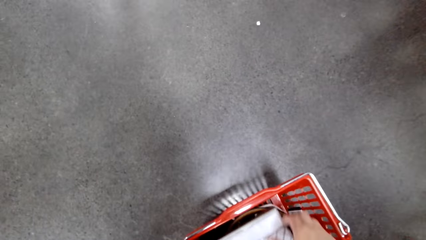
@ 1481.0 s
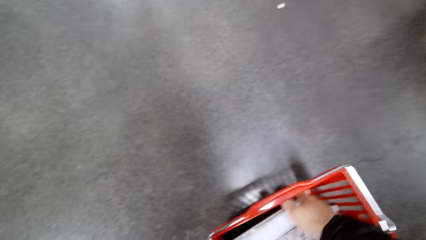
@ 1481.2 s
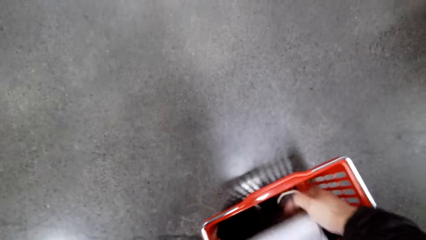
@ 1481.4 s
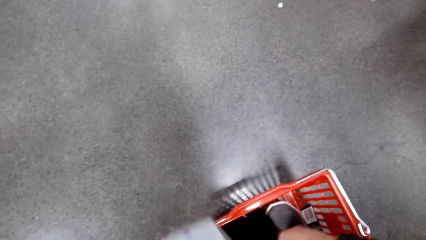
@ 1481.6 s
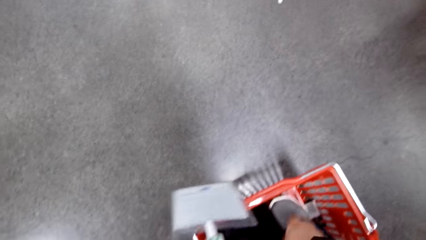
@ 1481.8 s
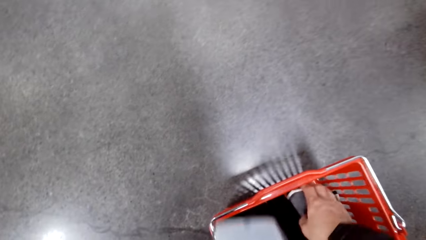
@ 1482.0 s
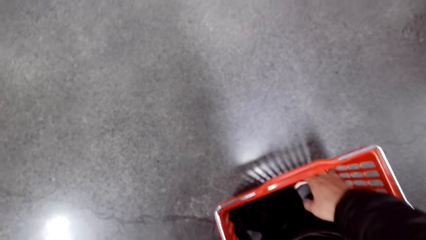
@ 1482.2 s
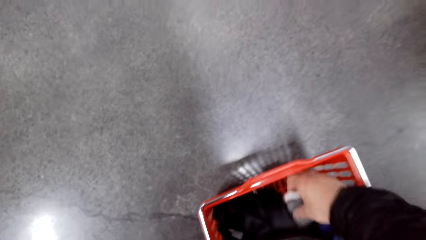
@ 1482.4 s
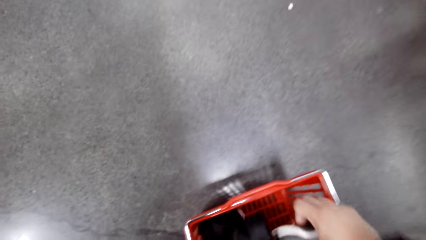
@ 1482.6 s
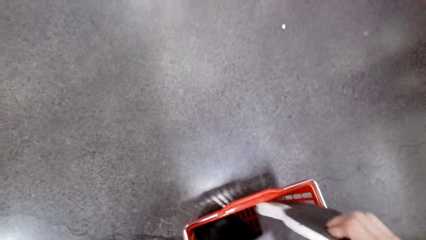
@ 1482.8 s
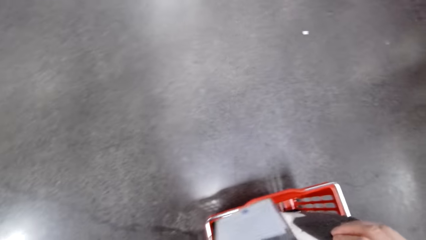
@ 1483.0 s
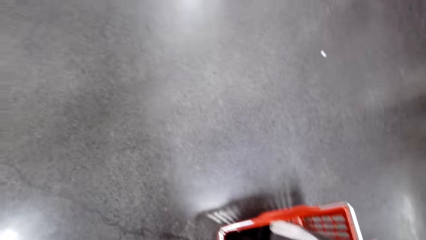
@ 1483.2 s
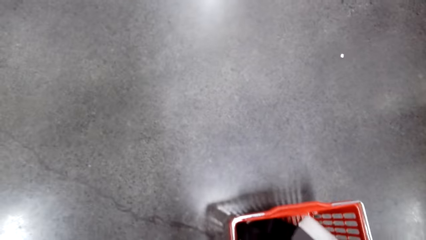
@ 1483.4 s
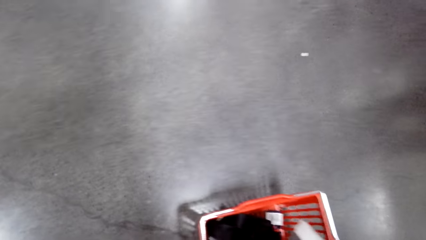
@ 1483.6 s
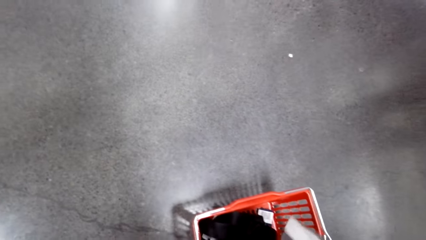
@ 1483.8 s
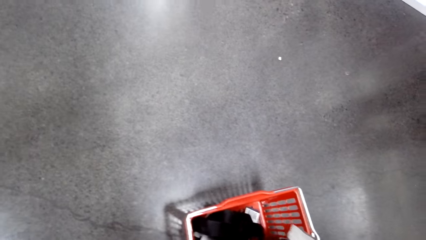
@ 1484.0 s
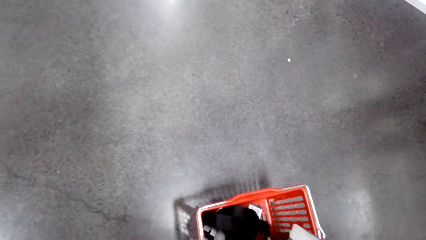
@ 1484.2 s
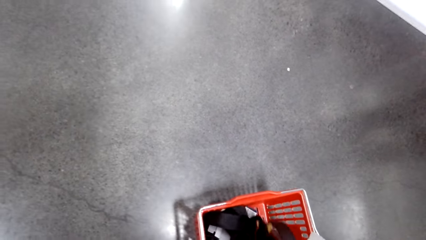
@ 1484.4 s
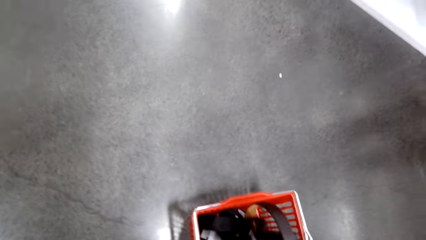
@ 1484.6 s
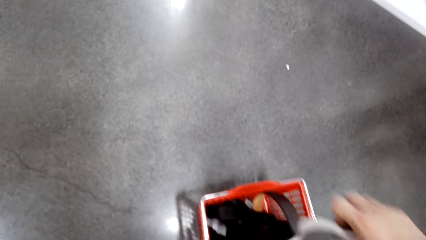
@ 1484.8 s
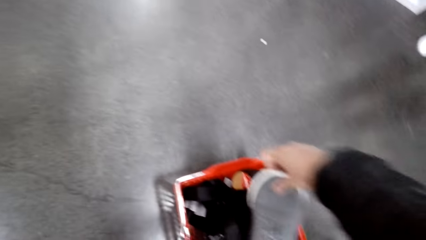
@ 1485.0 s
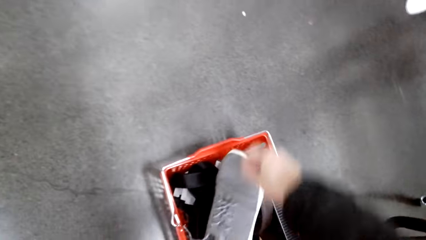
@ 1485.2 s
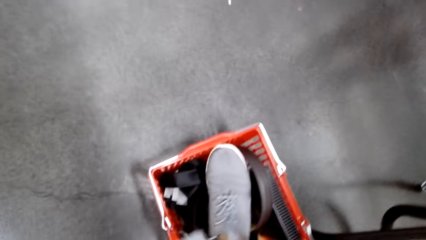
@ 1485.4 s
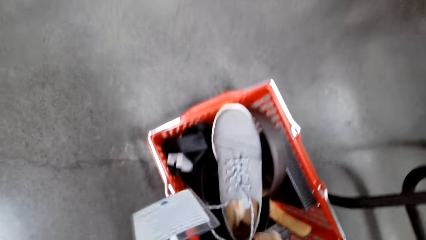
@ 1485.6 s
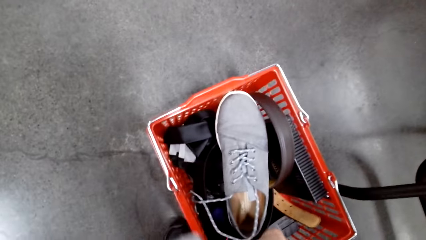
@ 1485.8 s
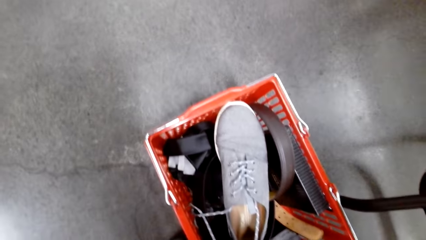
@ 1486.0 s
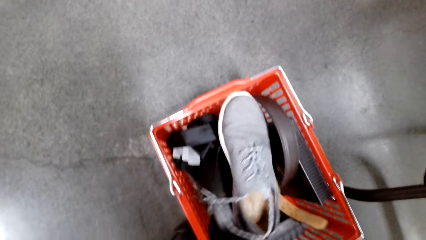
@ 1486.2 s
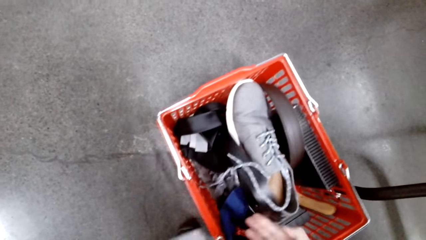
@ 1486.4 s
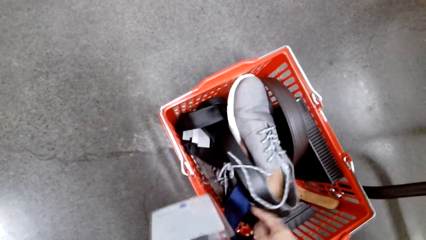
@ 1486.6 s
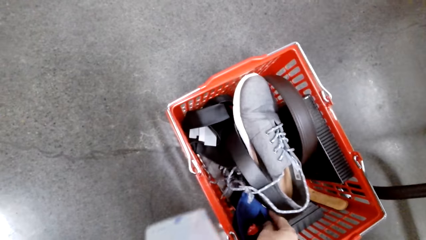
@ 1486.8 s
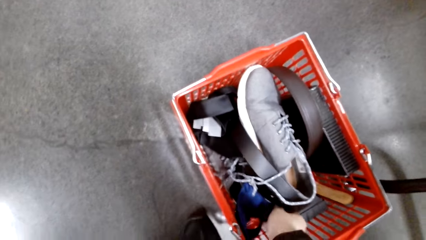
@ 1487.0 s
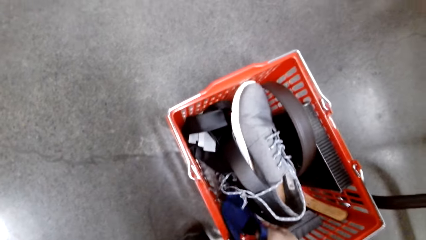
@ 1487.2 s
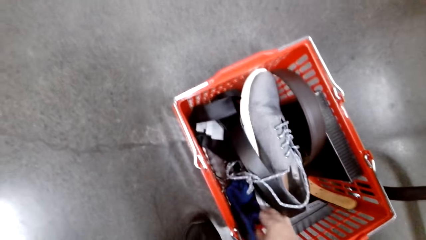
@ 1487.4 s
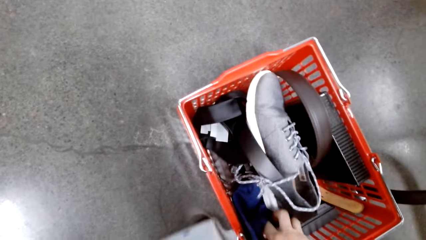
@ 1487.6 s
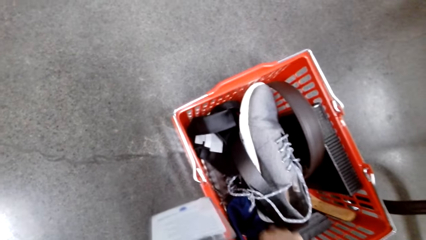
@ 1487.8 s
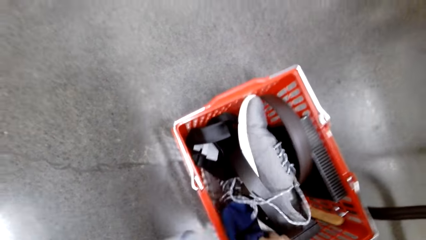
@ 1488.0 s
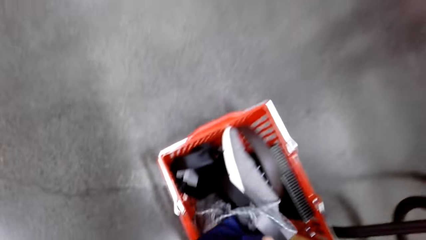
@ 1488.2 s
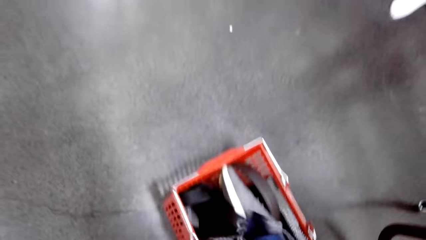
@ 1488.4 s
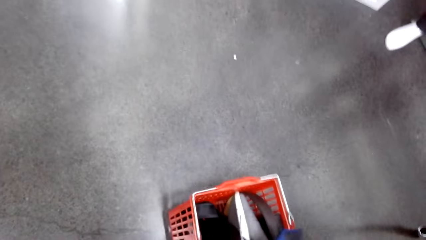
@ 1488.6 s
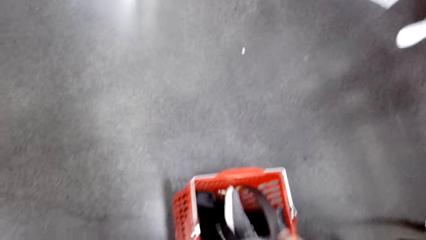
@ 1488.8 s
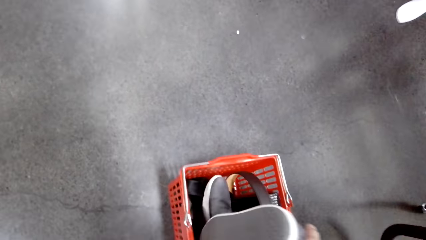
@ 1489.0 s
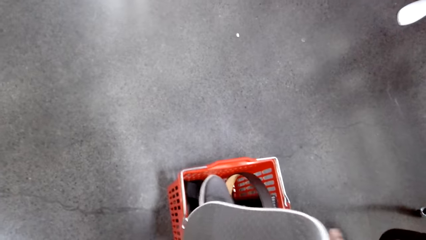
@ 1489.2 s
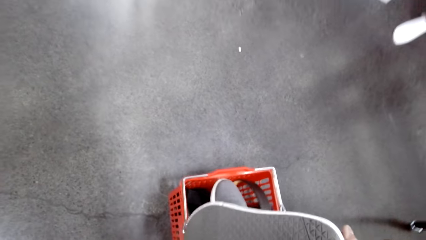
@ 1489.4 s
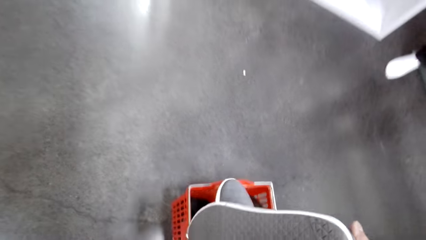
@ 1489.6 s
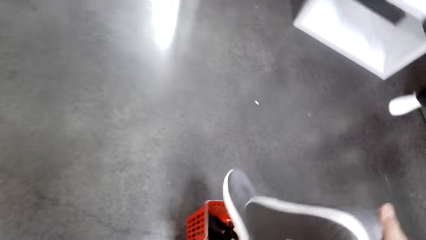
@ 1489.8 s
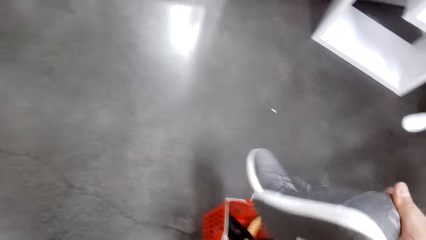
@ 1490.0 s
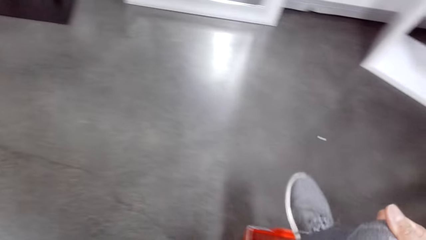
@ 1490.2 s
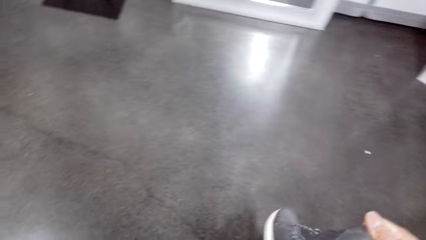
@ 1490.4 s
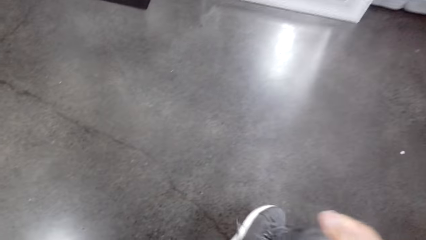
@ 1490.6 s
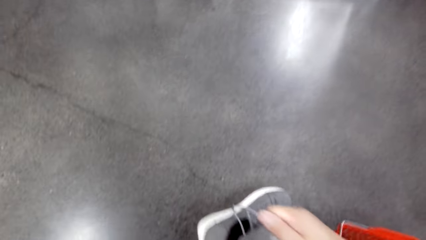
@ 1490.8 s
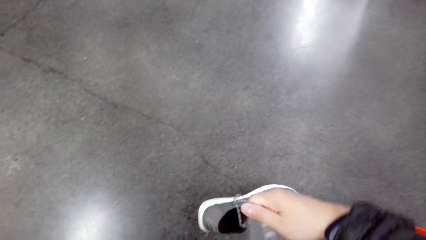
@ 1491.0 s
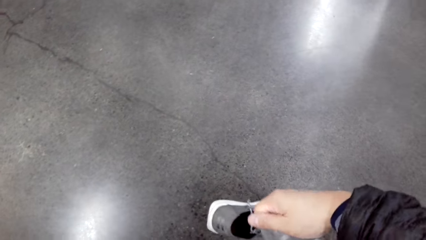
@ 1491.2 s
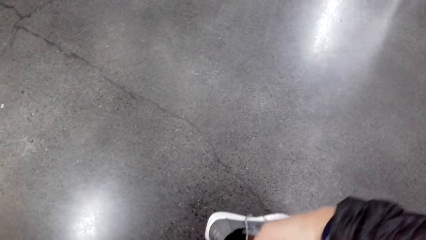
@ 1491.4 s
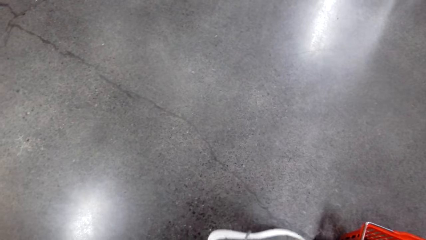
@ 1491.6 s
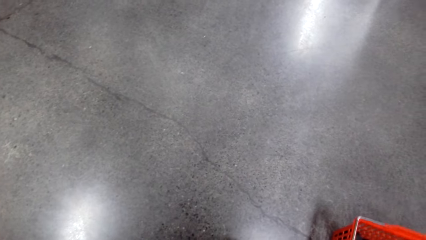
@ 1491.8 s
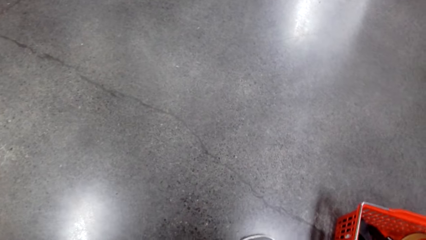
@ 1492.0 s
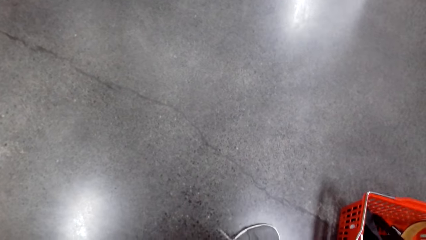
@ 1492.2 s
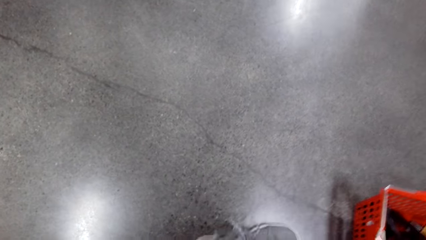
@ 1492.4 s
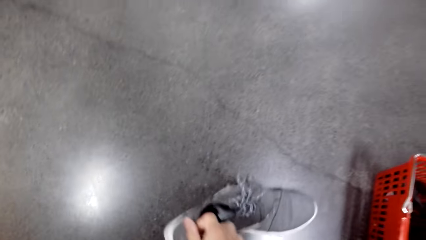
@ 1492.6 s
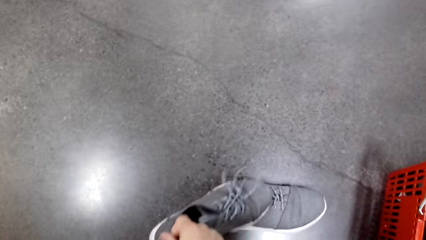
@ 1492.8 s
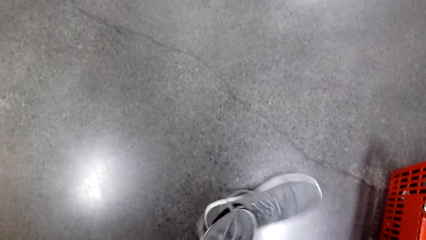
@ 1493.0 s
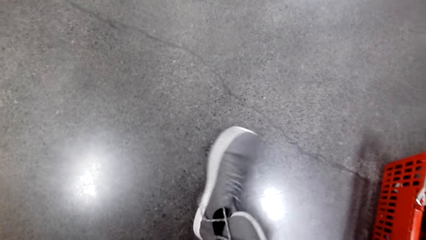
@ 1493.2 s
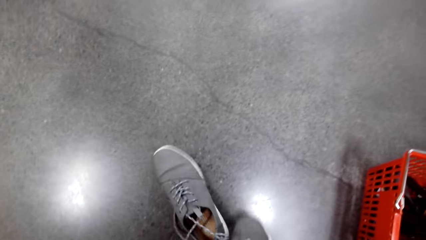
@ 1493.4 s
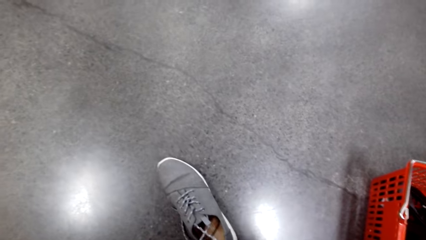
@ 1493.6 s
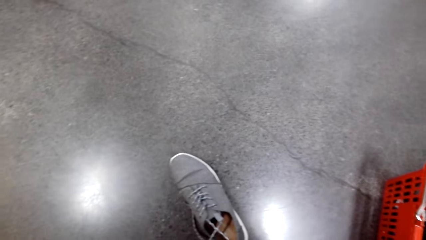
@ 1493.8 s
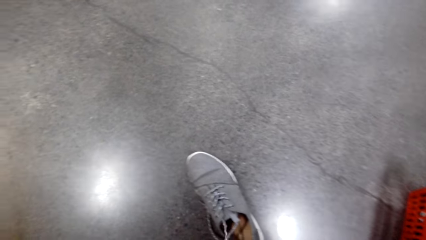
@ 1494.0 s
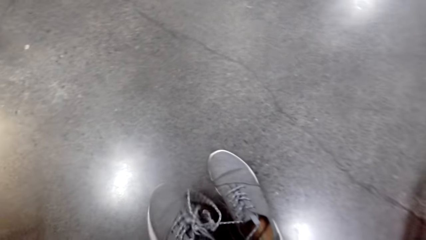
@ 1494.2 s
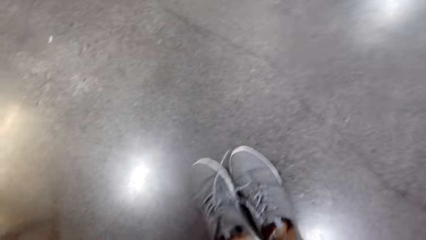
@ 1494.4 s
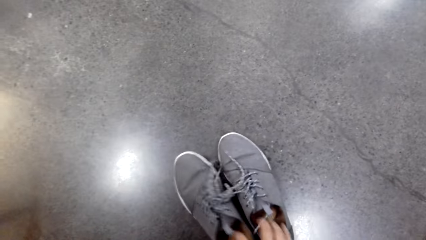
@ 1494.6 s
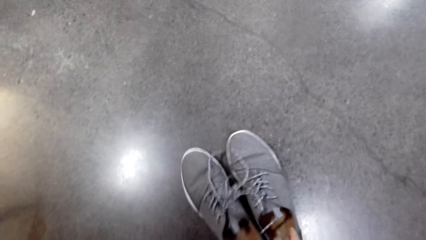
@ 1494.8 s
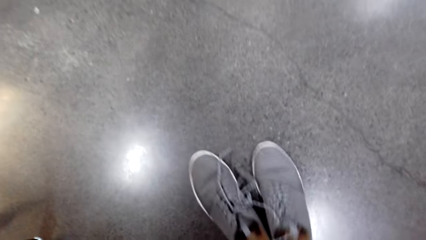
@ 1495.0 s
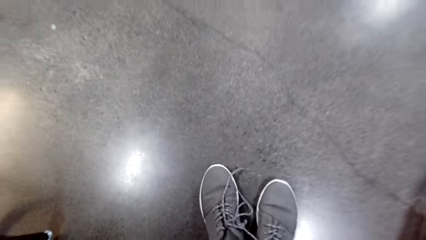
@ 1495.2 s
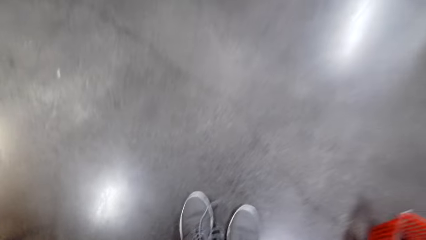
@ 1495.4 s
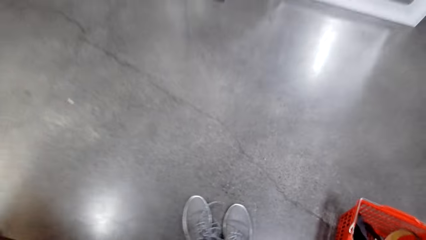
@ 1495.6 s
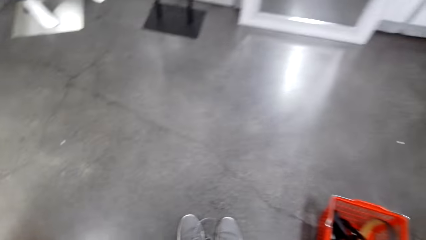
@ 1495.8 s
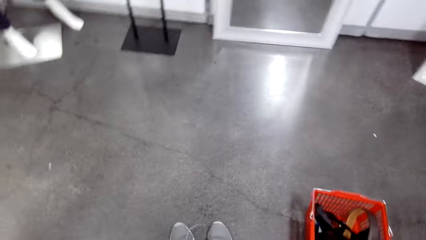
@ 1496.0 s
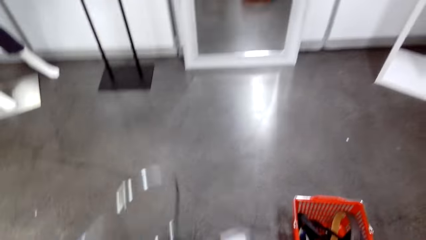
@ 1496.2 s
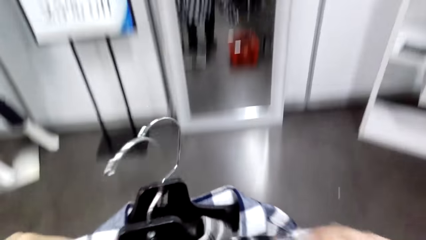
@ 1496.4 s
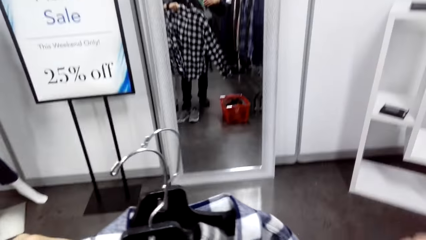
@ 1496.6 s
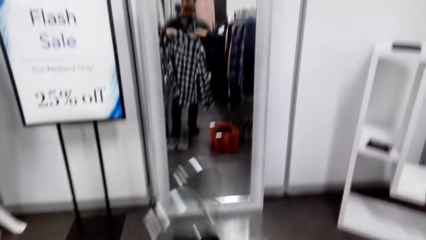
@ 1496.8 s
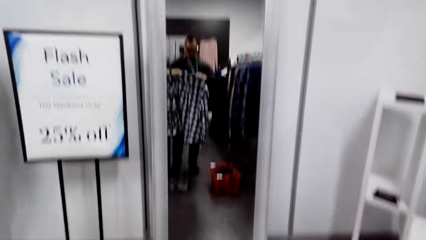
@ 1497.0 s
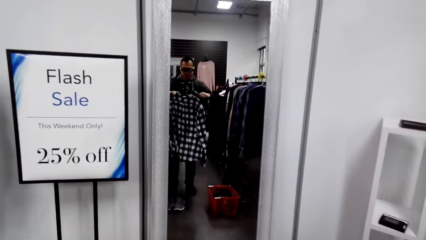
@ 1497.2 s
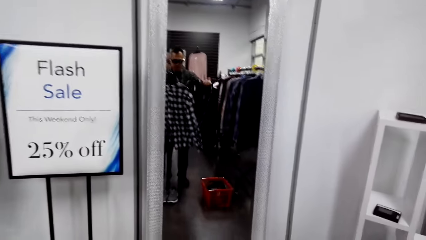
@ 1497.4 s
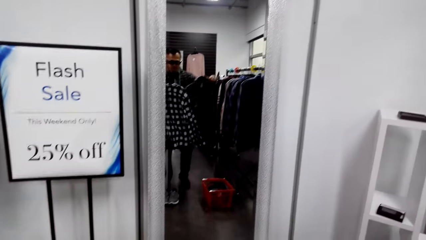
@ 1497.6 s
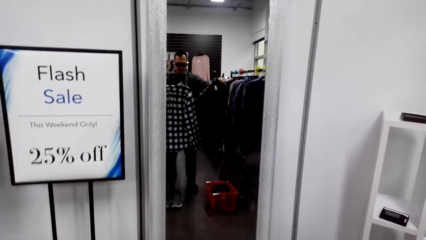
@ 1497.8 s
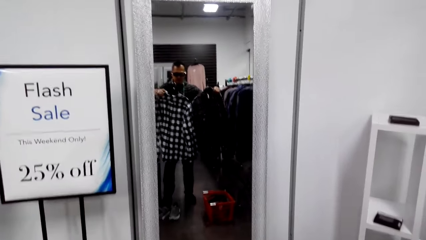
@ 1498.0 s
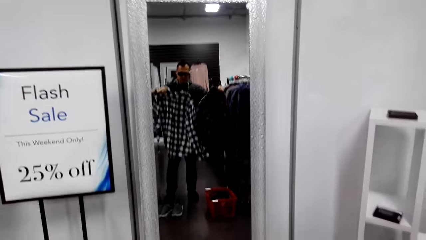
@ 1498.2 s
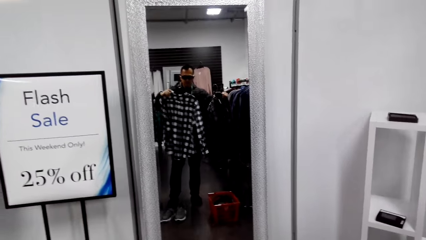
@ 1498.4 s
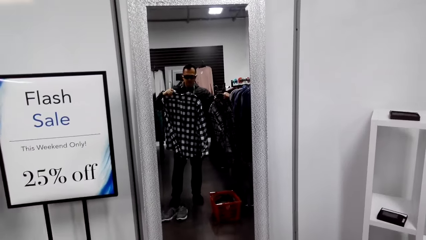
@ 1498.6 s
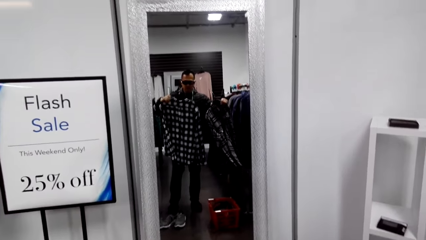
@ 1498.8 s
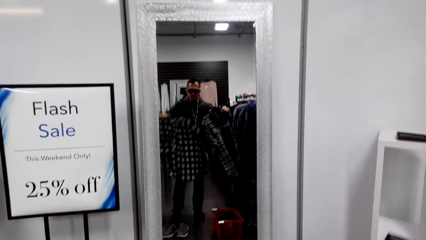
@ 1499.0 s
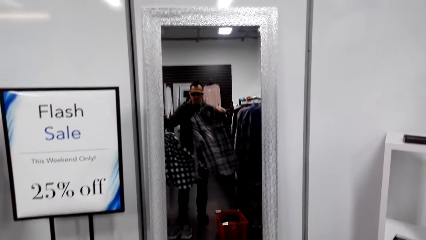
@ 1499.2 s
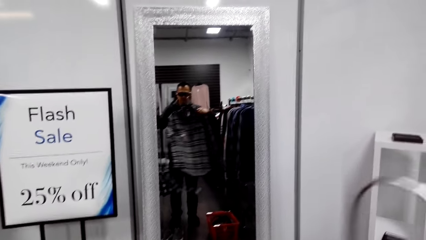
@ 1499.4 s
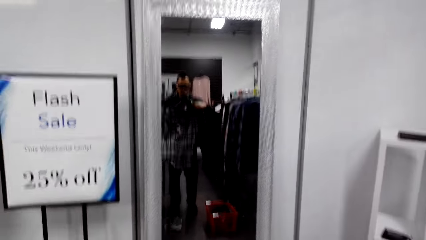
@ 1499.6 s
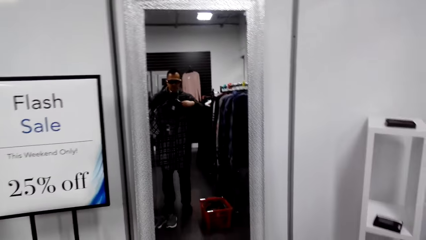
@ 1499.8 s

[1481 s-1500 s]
The camera wearer puts the shirt in the shopping basket. They pick a pair of shoes. They talk with a man. The camera wearer picks the pair of shoes. They put the shoes down. They stand on a mirror. They hold shirts.
